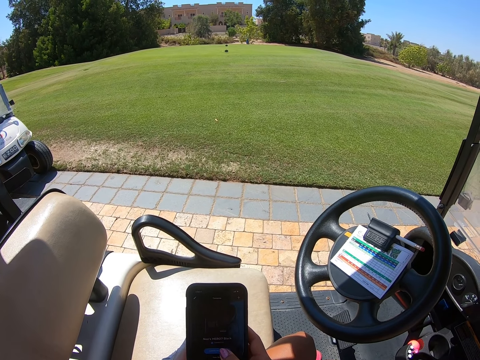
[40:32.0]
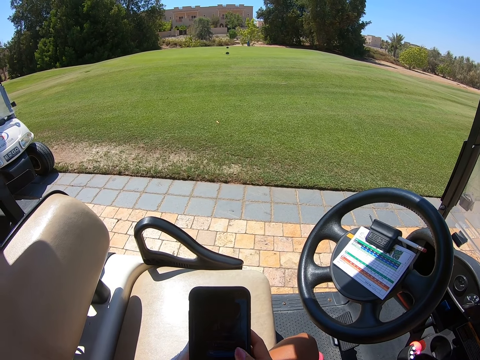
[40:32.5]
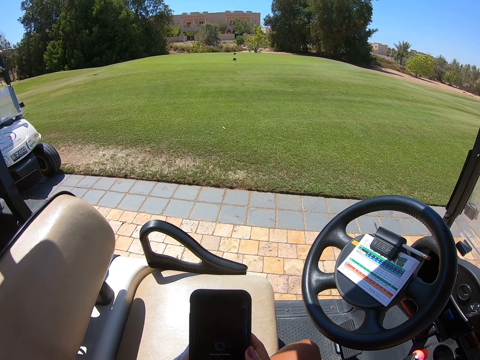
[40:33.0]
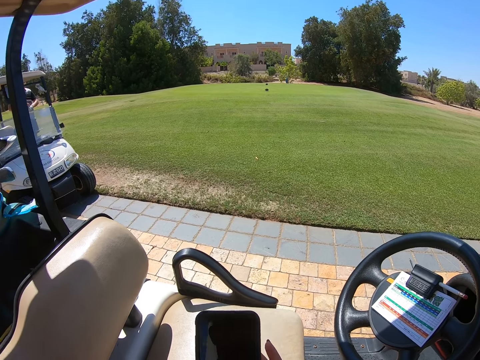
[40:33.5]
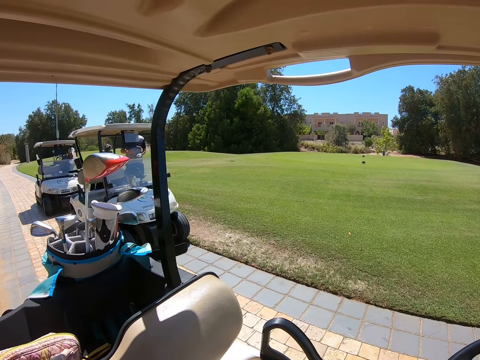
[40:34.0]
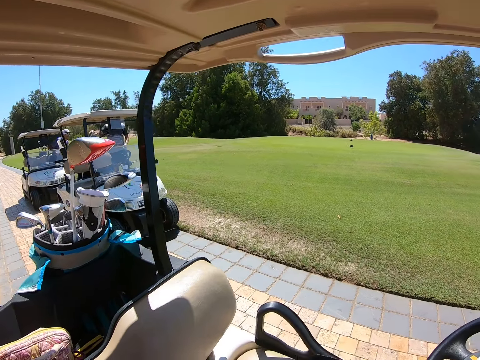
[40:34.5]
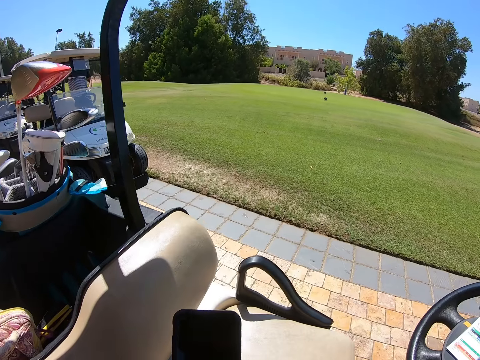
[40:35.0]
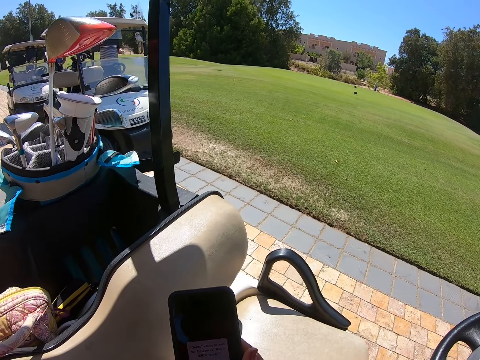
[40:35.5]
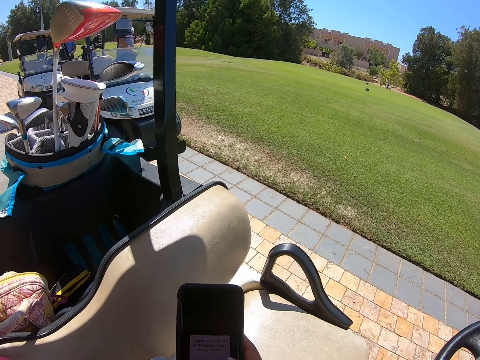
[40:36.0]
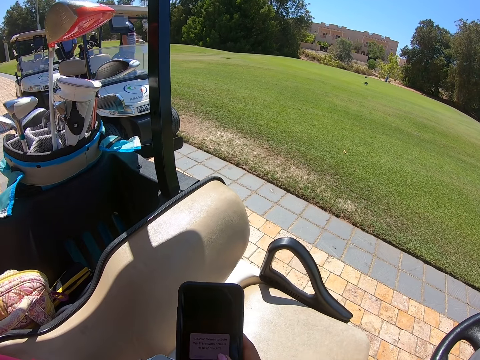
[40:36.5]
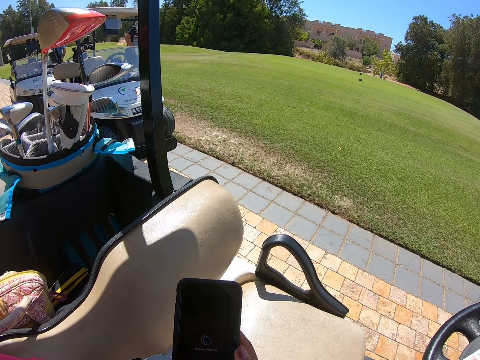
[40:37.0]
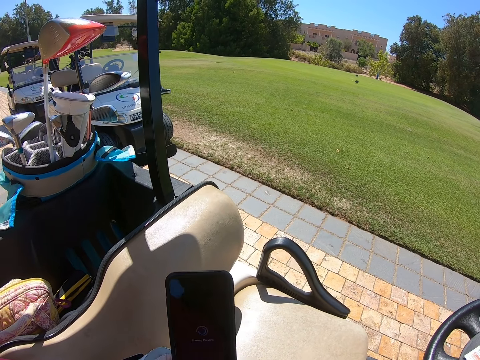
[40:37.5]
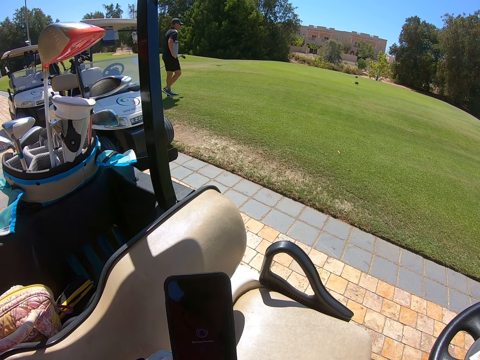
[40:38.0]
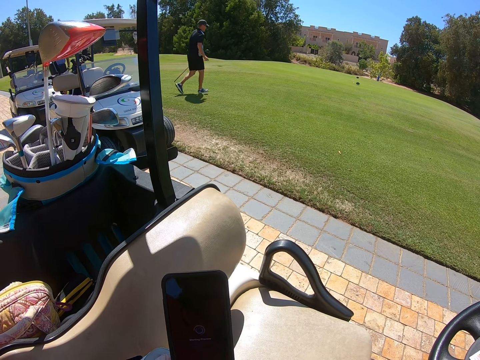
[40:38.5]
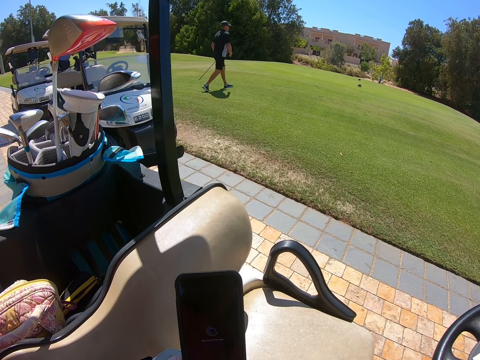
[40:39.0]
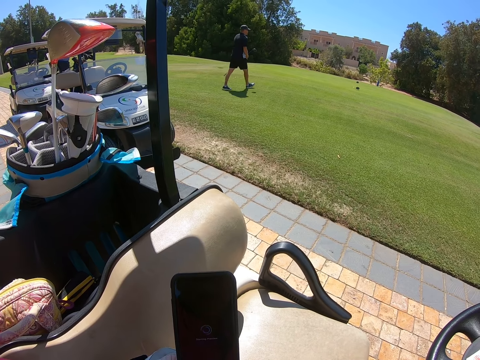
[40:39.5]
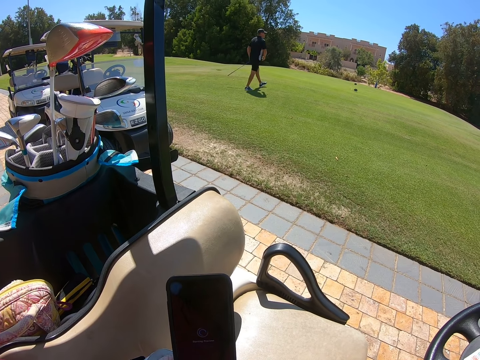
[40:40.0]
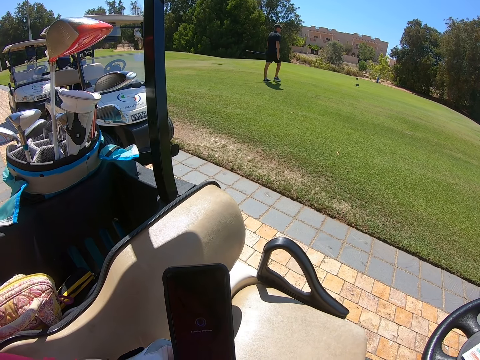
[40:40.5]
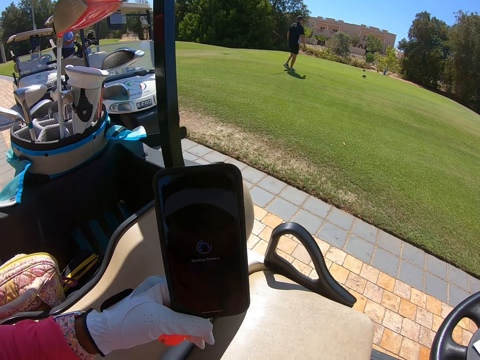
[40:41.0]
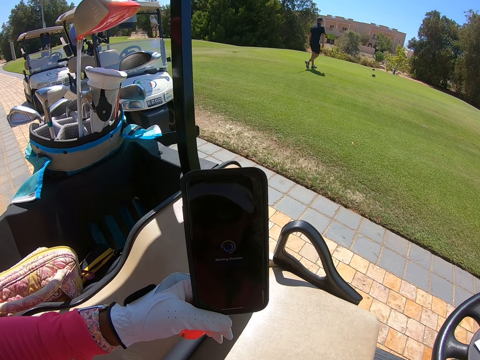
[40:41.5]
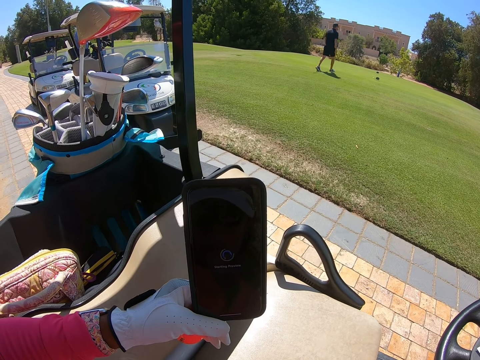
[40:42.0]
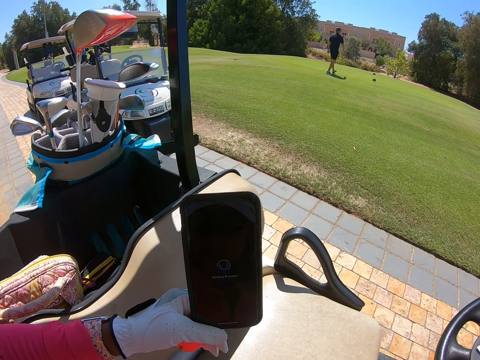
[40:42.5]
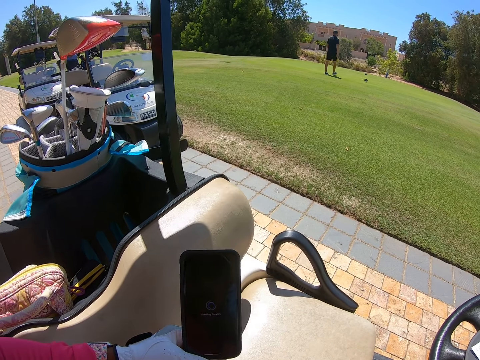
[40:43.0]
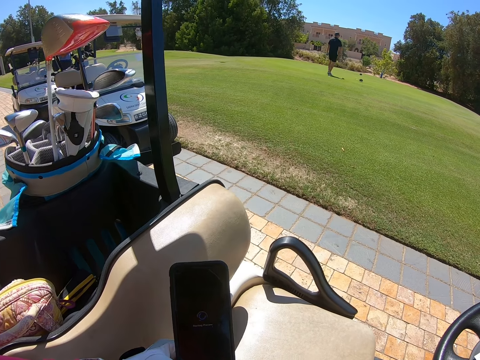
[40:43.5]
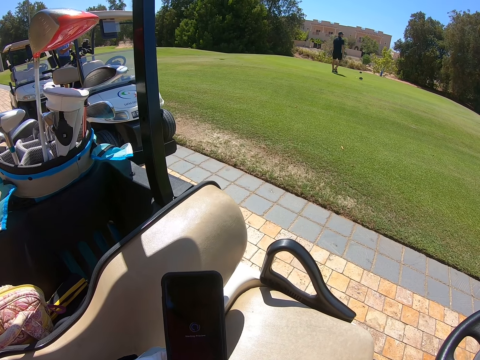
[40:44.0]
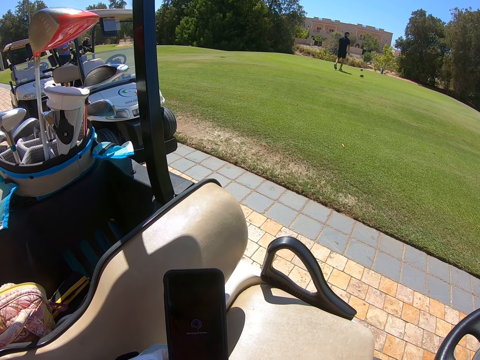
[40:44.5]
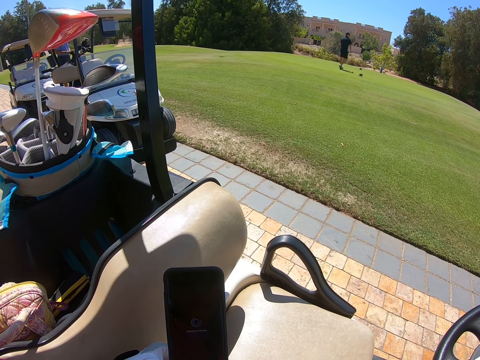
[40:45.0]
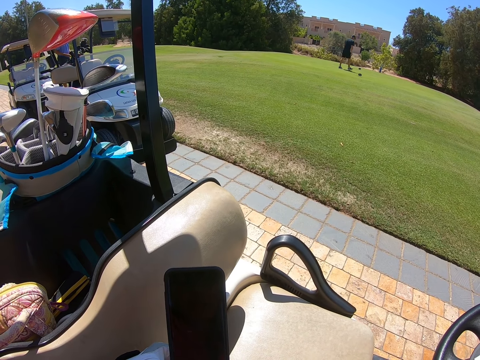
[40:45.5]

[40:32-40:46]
The camera wearer looks around. They take pictures with the phone.

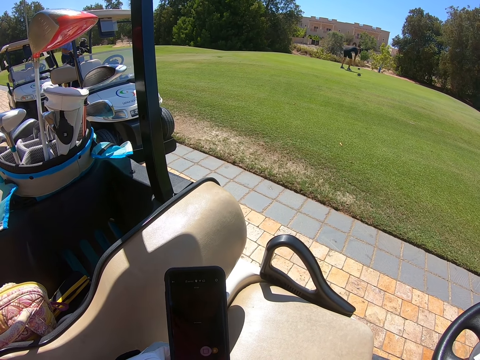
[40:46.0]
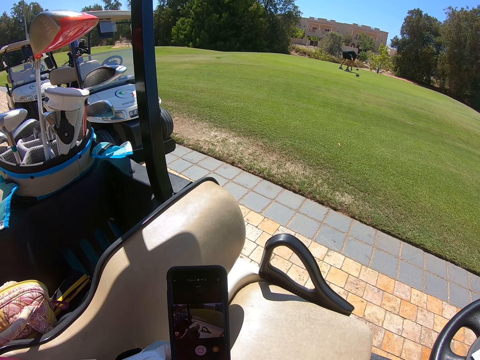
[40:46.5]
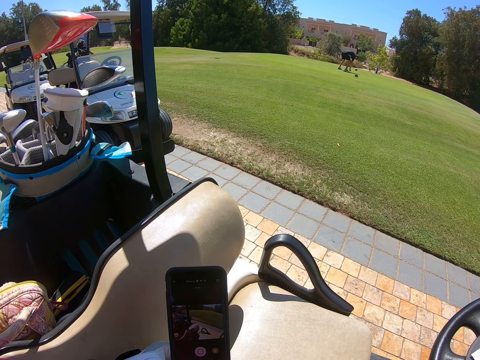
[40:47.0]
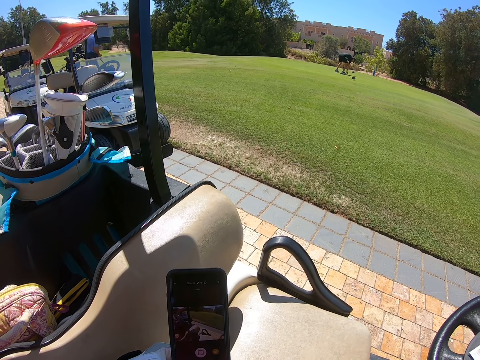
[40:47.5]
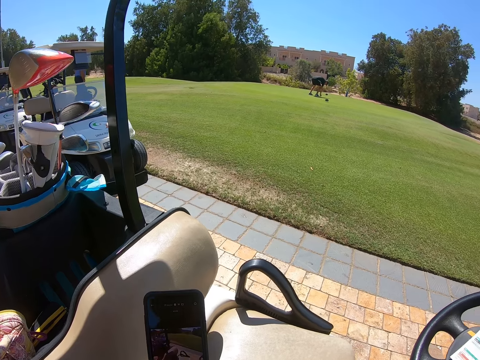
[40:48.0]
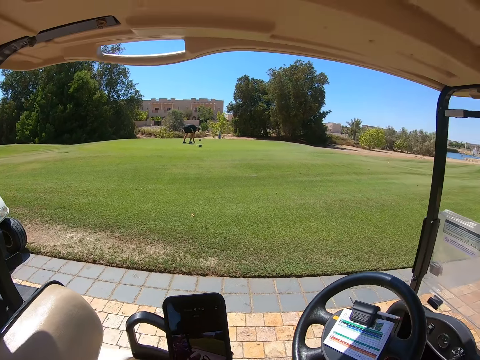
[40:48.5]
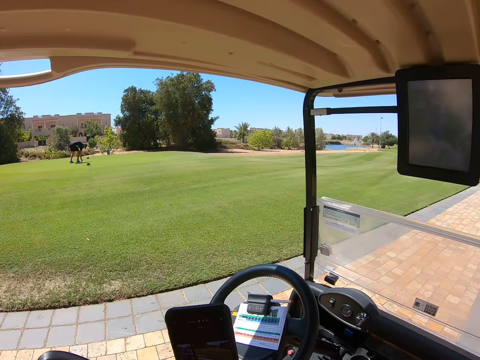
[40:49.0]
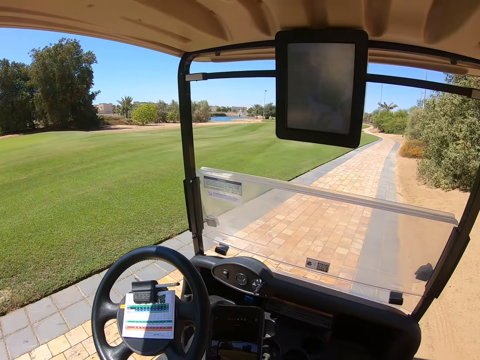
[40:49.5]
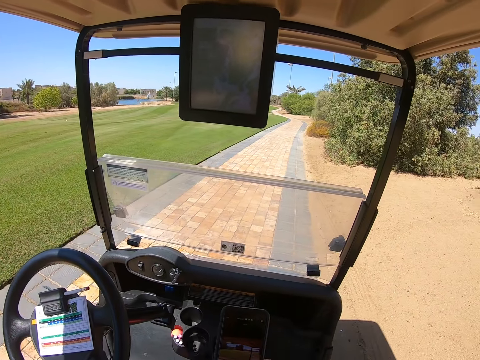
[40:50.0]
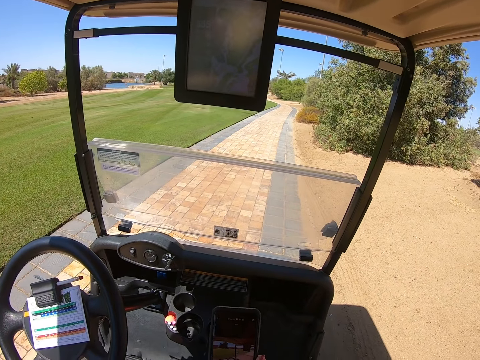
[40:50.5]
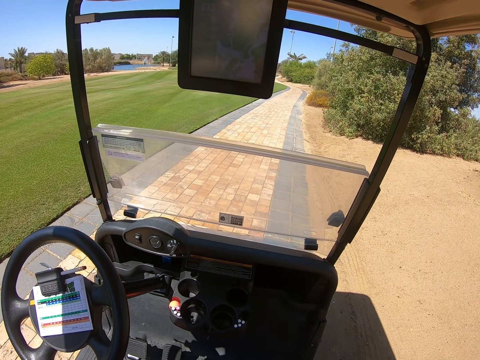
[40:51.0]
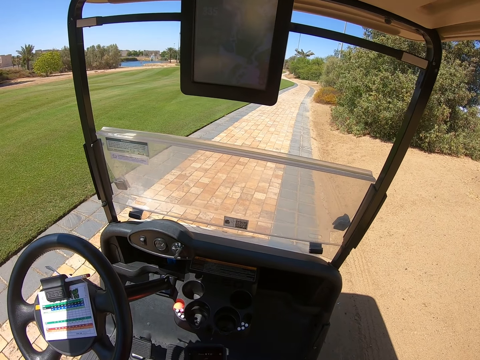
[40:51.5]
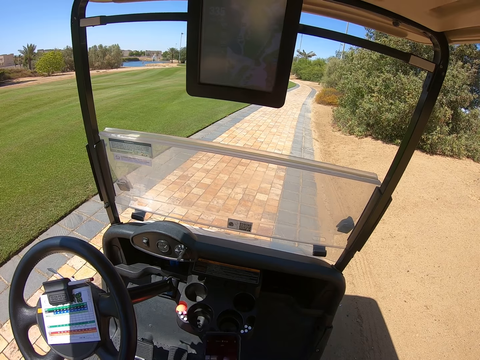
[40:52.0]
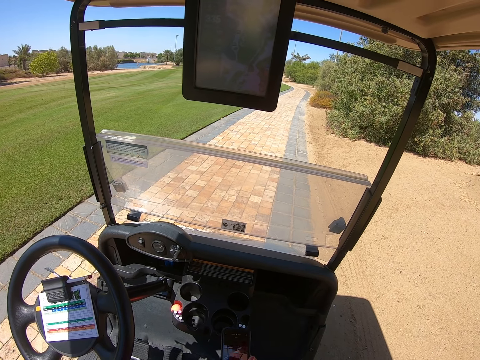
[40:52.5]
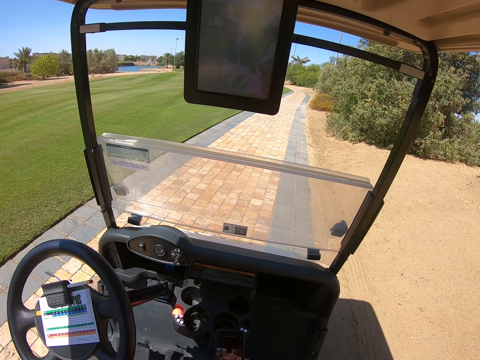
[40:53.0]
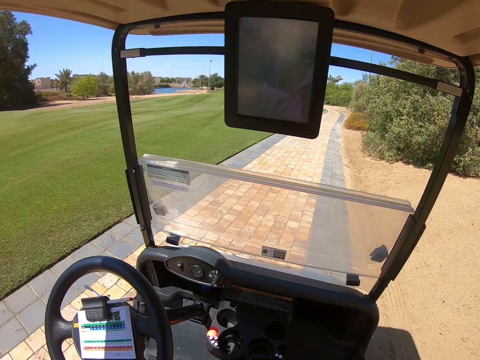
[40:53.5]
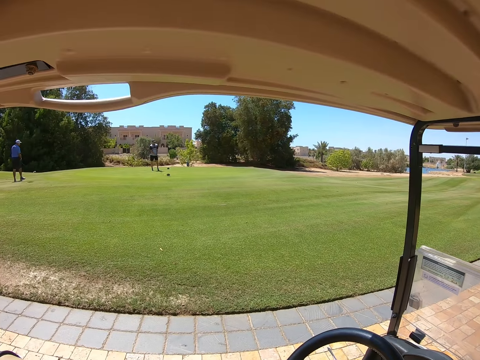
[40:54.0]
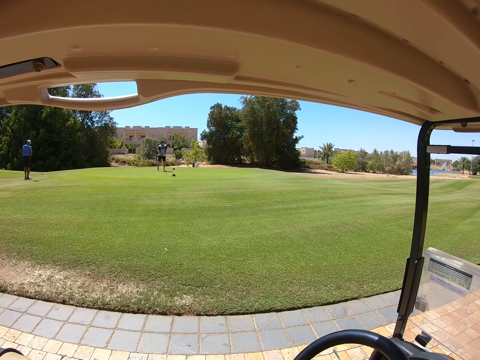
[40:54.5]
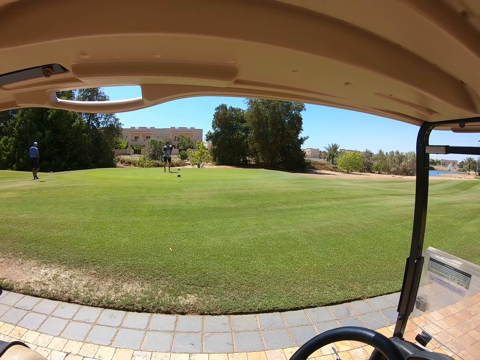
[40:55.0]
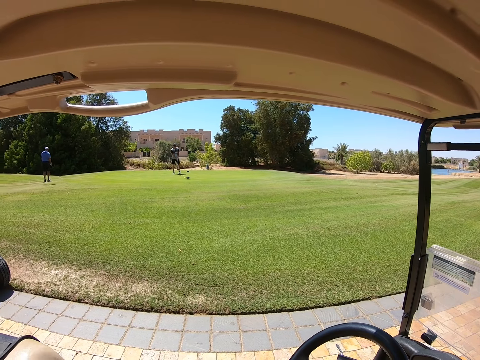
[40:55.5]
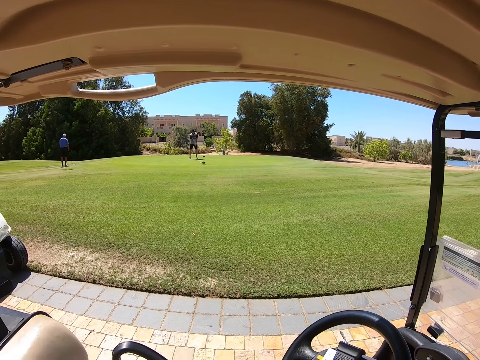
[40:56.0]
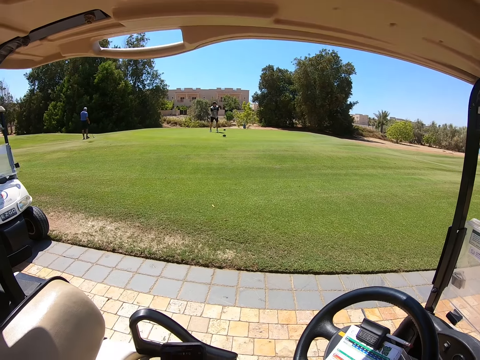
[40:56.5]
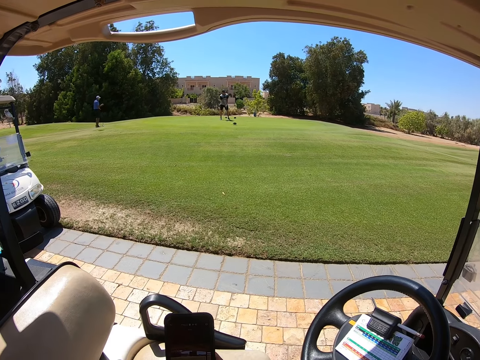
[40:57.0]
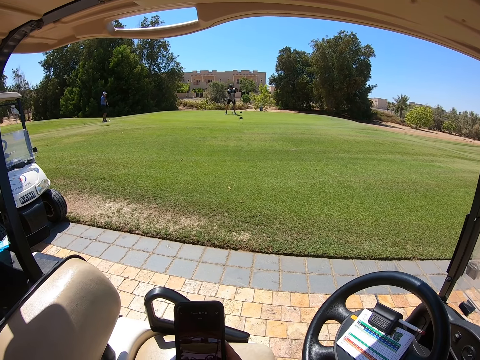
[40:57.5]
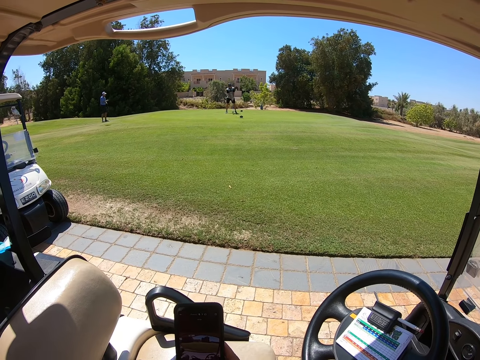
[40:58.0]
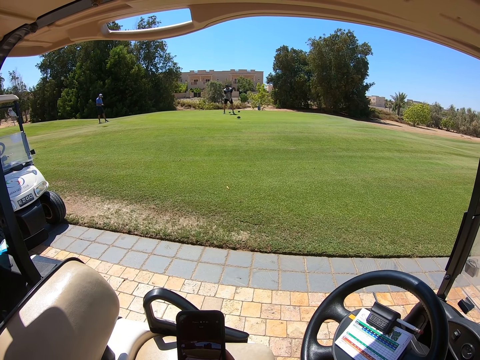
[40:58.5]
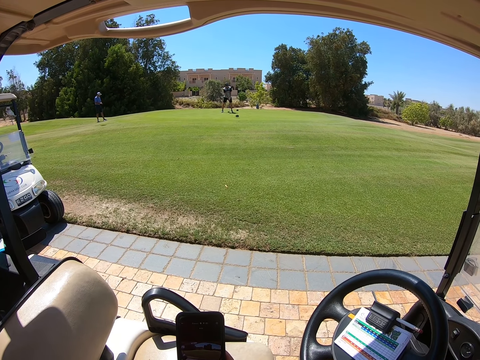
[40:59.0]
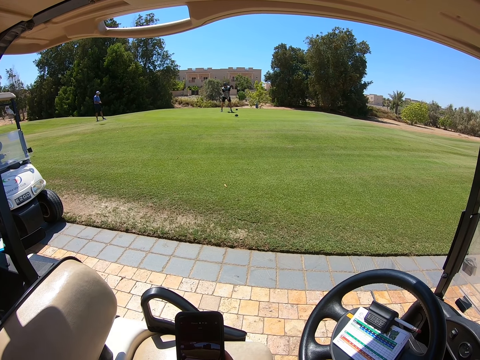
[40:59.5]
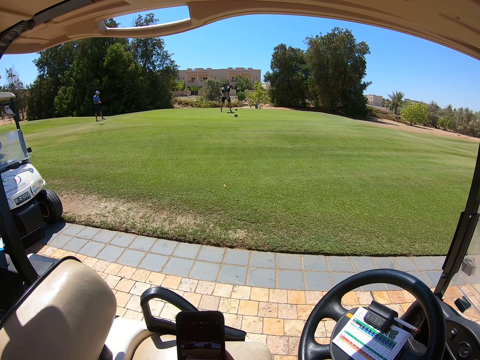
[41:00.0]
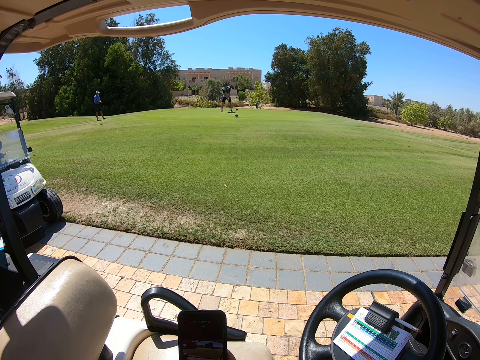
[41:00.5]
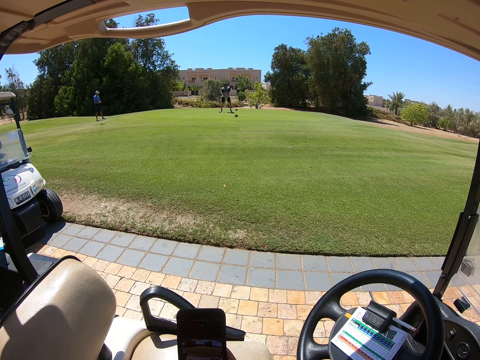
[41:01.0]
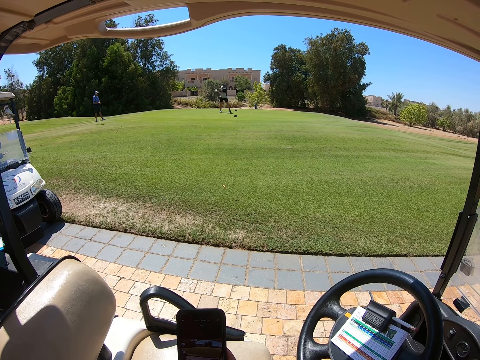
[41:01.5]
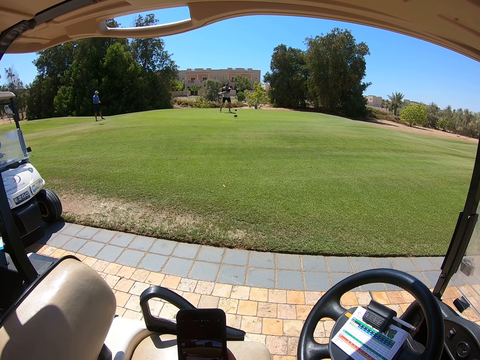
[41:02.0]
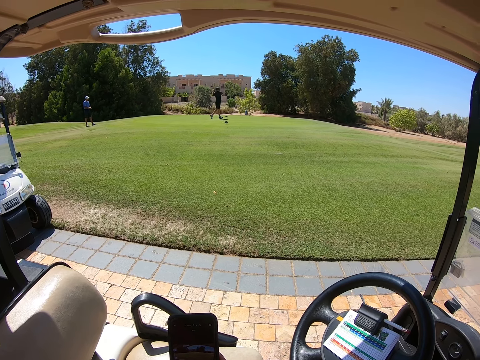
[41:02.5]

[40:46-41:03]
The camera wearer scrolls the phone. They turn around, look around. They scroll on the phone.
